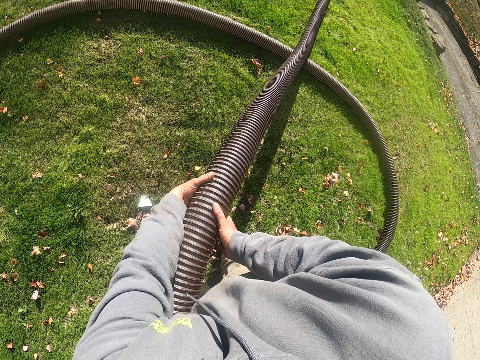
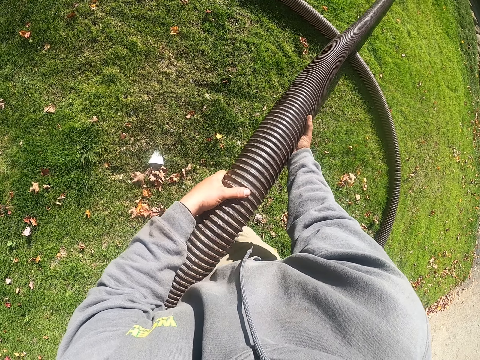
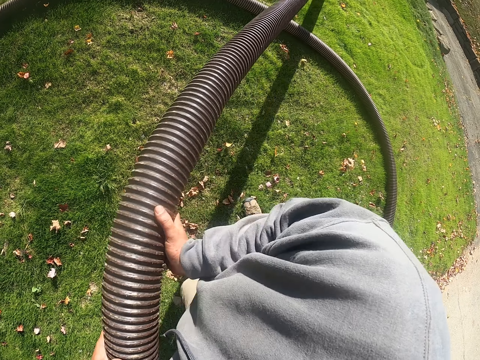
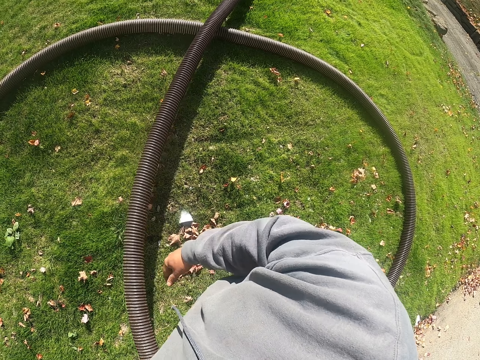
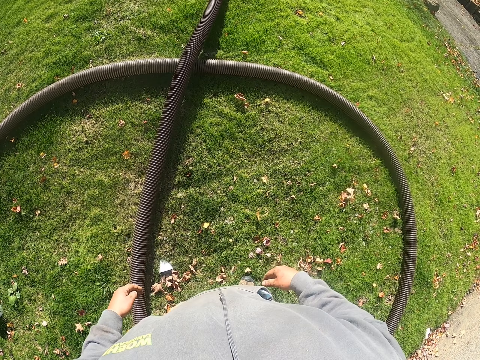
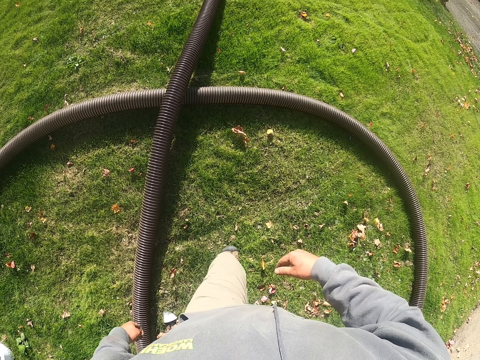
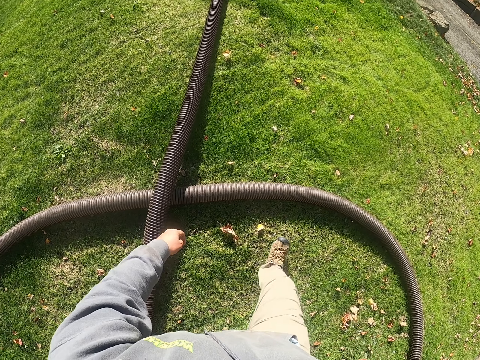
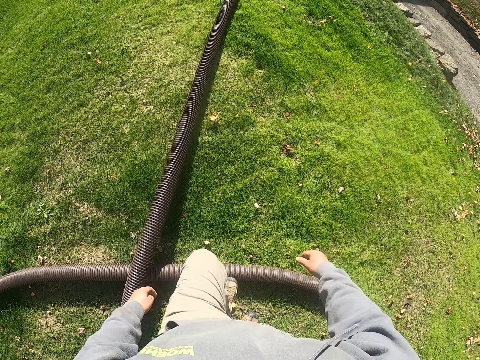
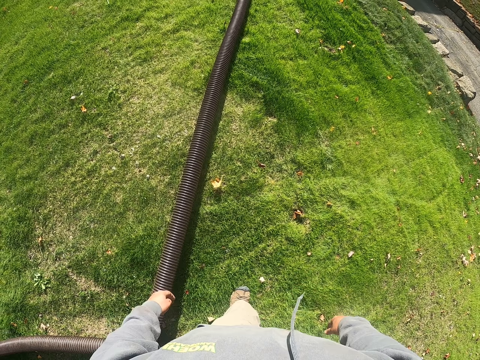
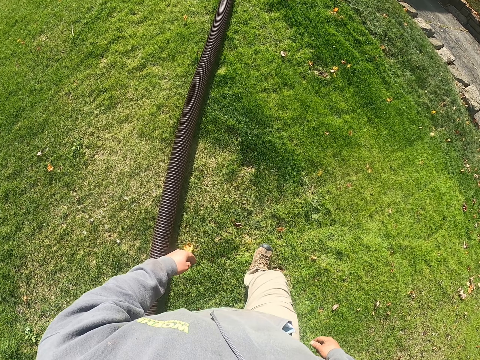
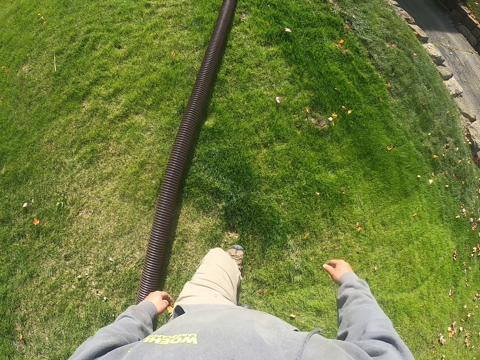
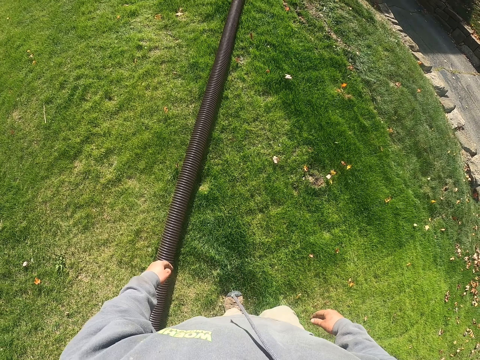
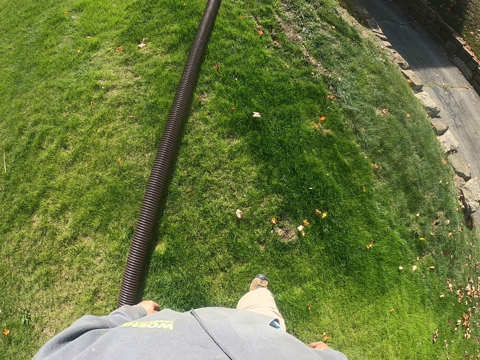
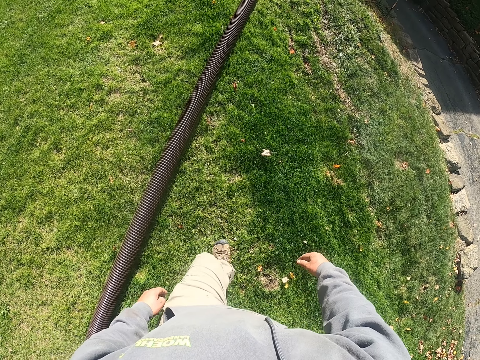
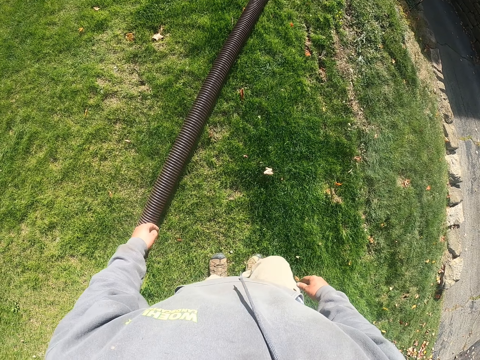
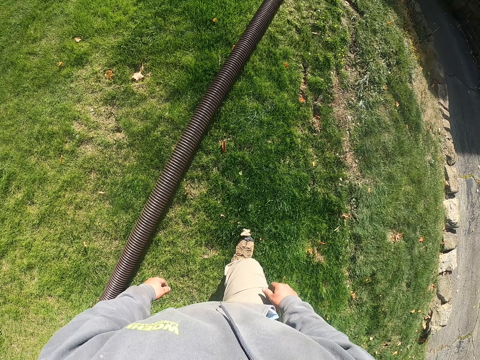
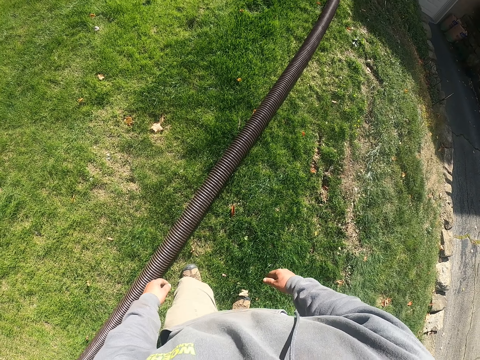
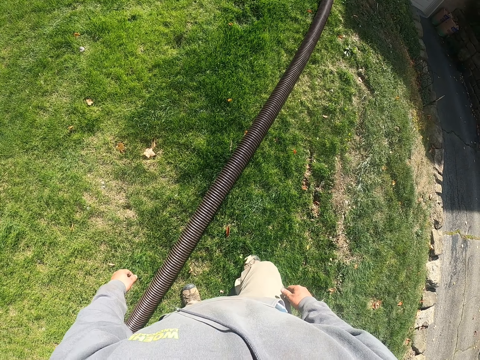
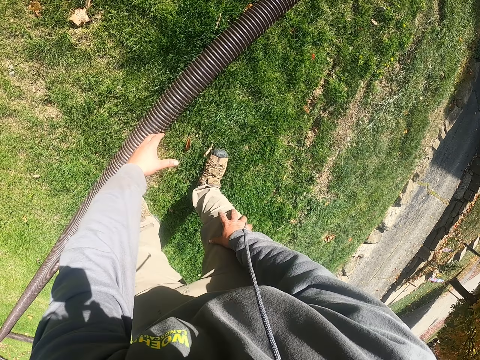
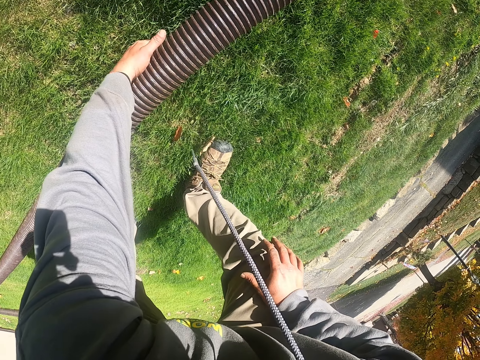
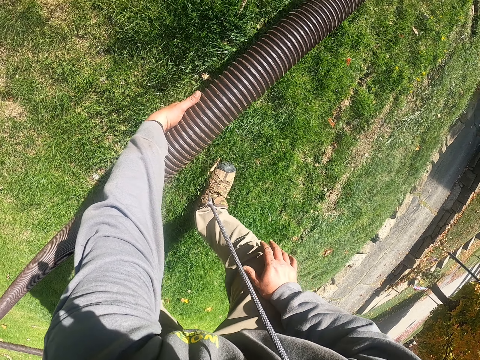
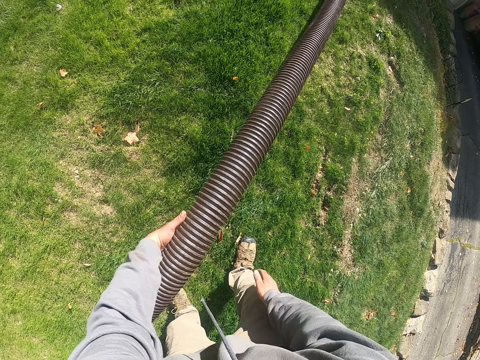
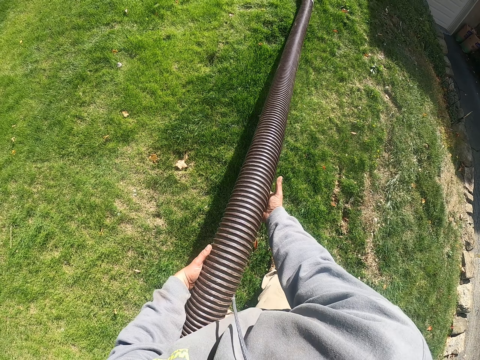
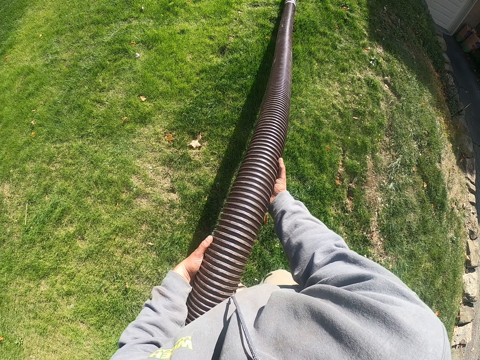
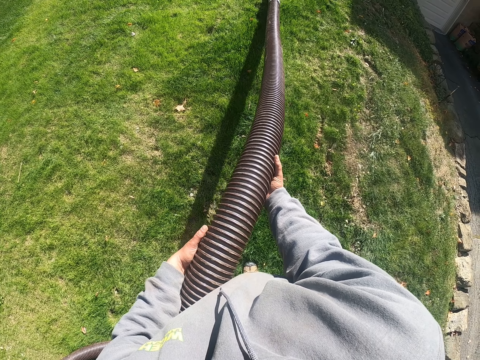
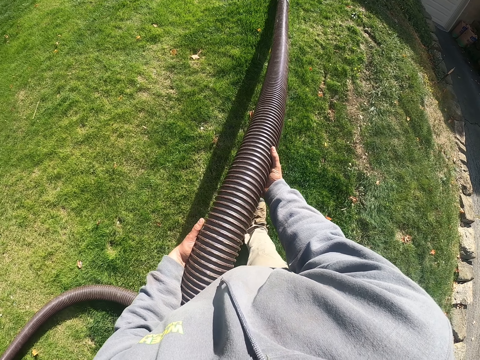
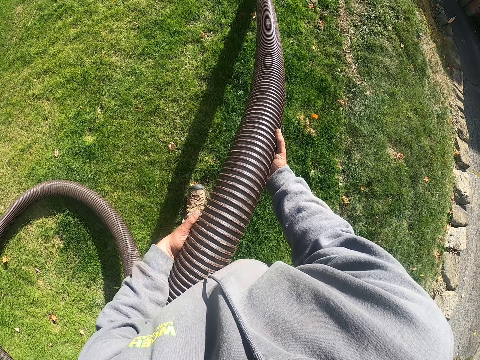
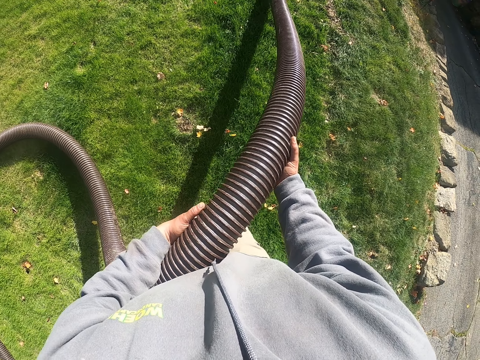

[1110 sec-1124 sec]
The camera wearer drops the pipe. They walk around the compound. They walk on the grass. They pick up the pipe. They pull the pipe.

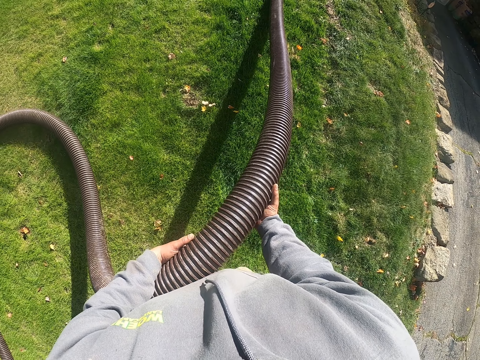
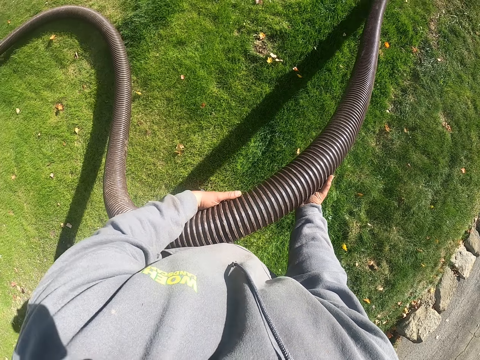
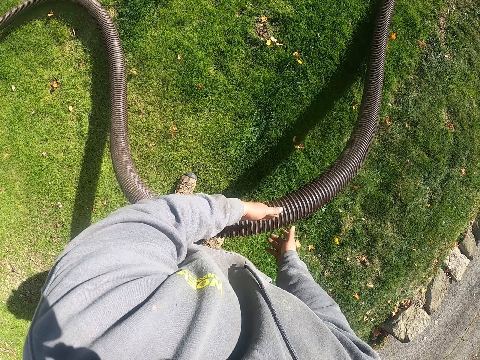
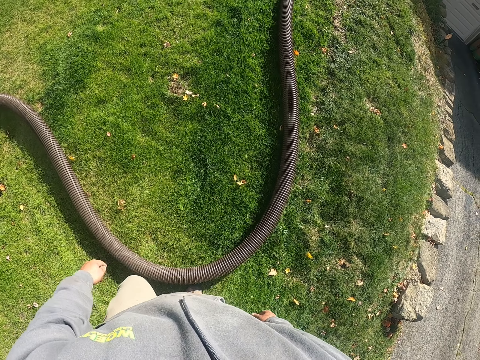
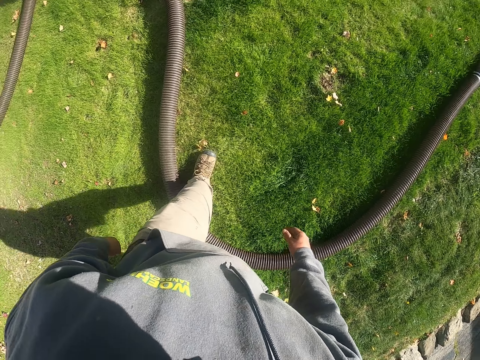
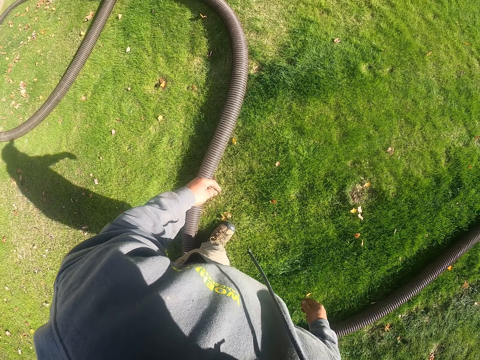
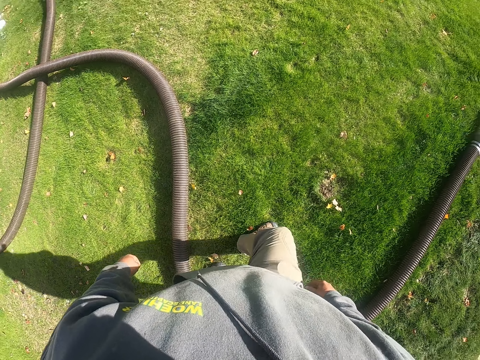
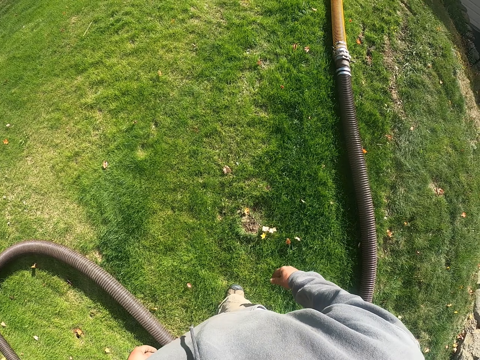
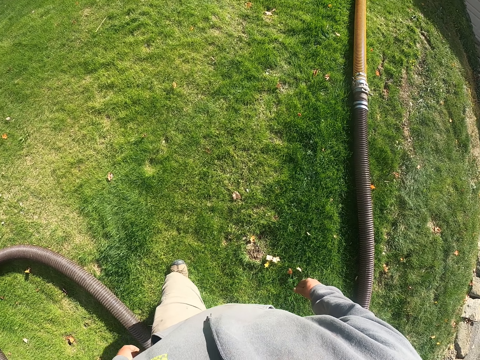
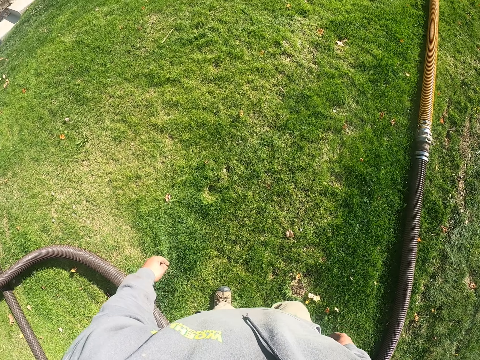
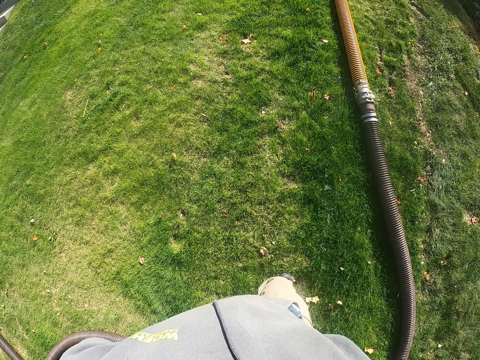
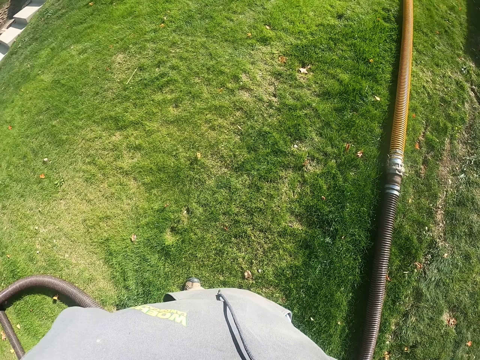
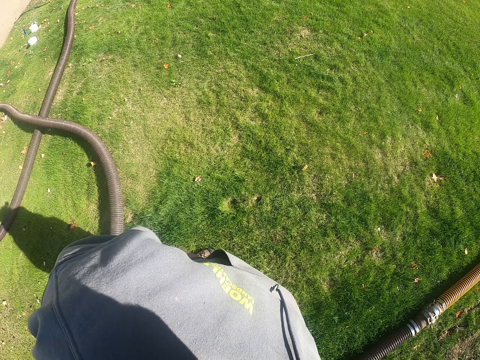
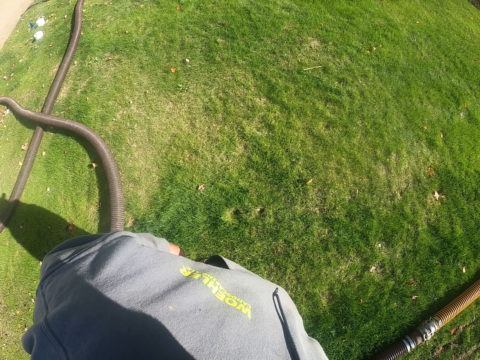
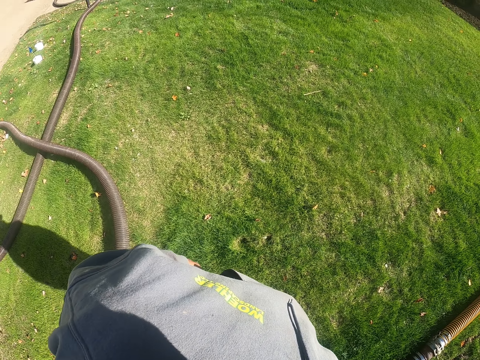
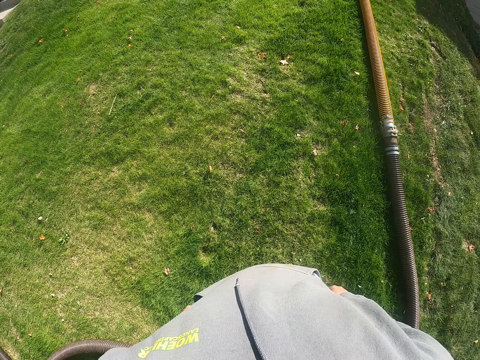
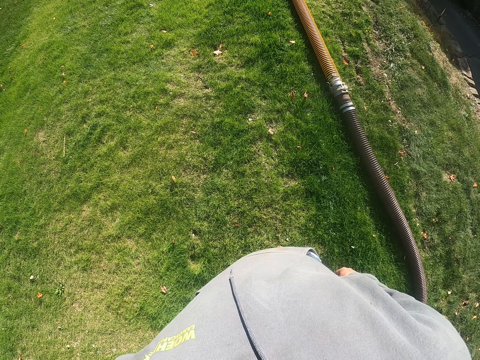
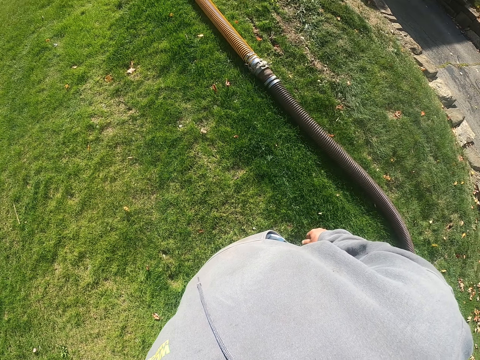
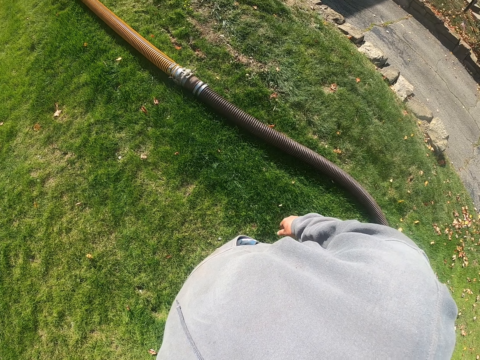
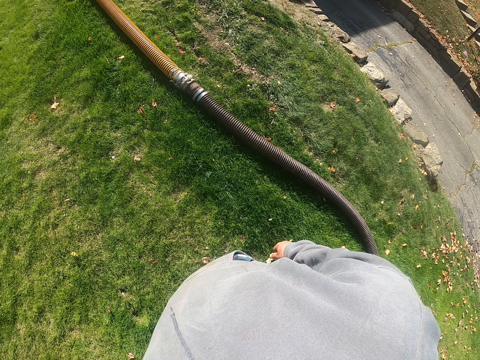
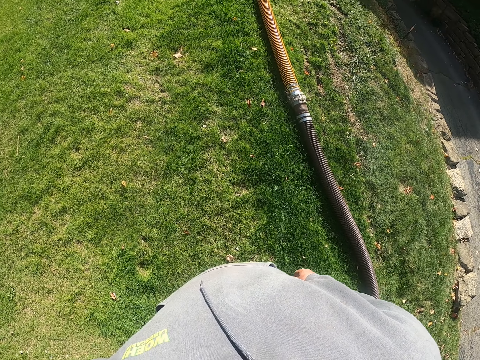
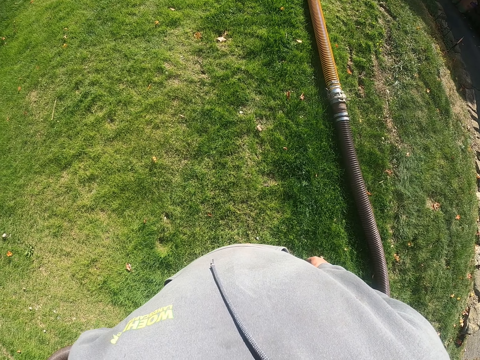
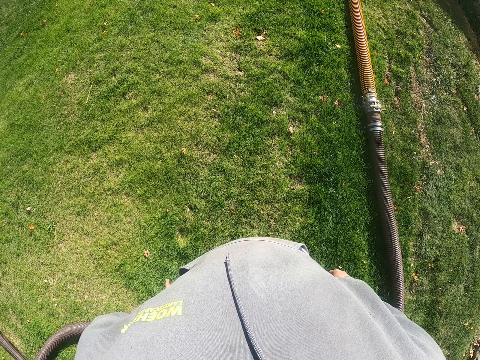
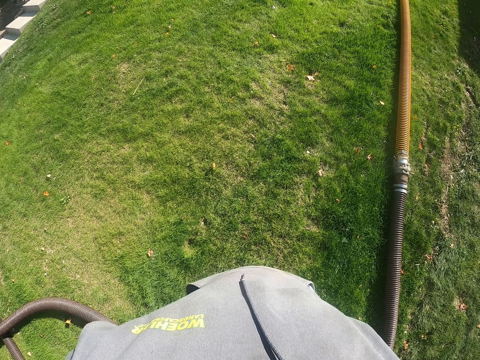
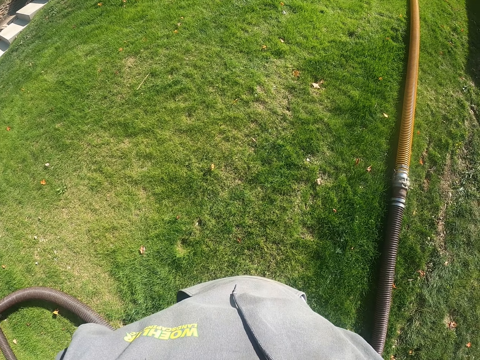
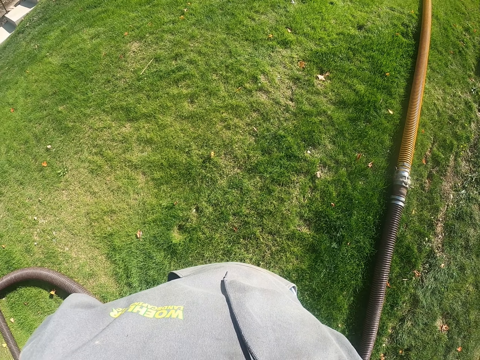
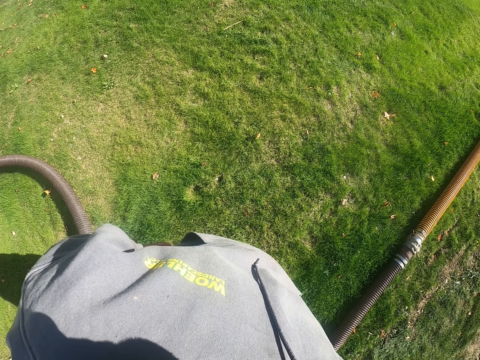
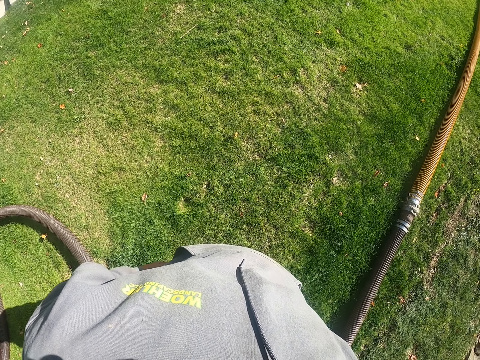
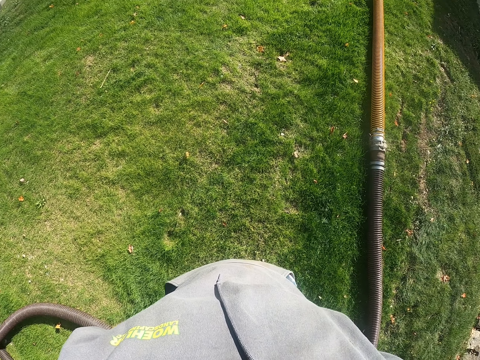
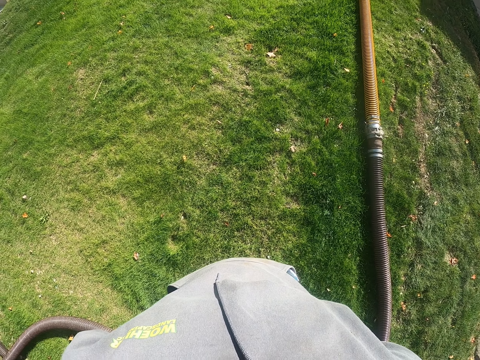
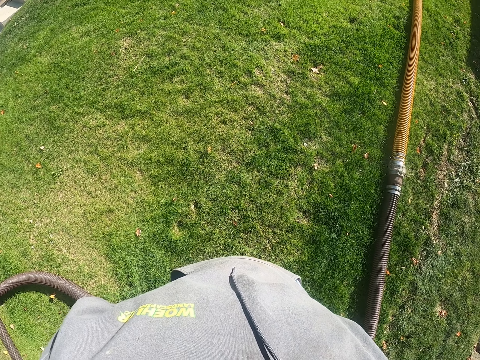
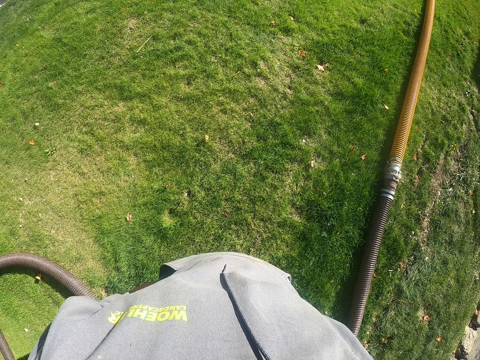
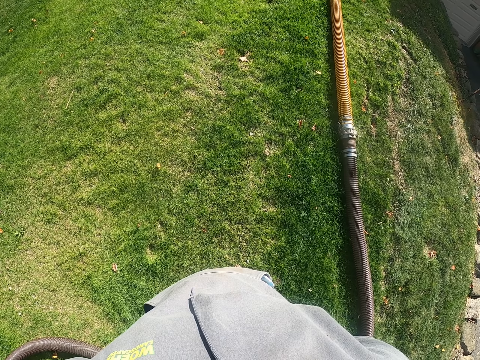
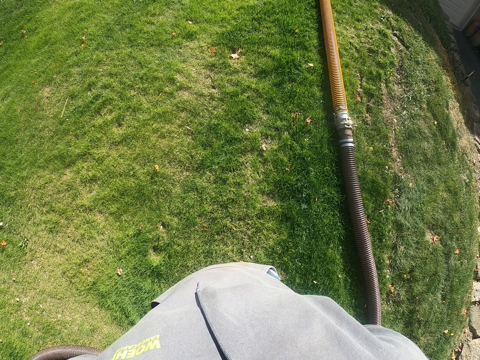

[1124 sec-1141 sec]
The camera wearer holds the plastic pipe. They walk around the compound. They look on the grass. They stand in the compound.
